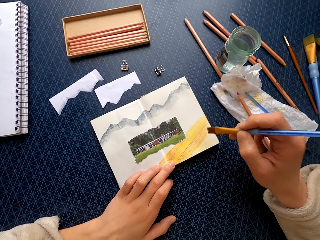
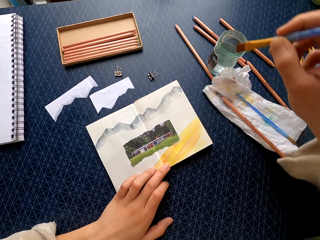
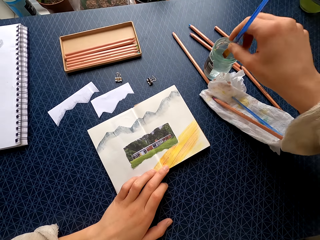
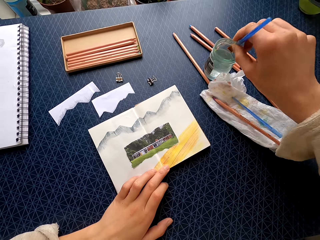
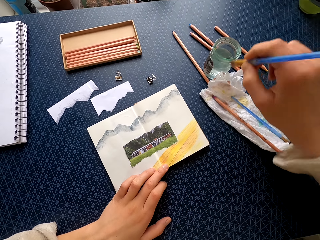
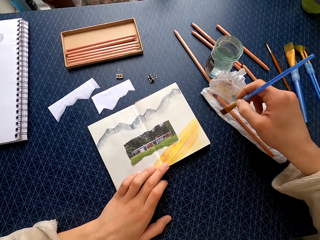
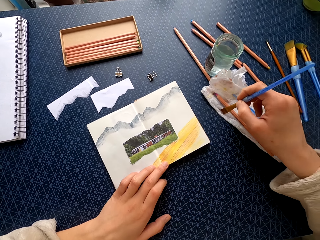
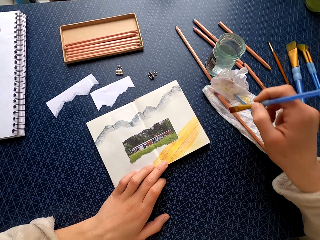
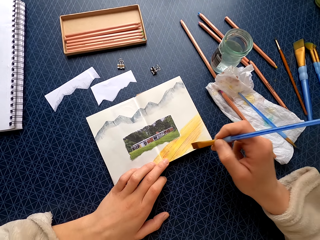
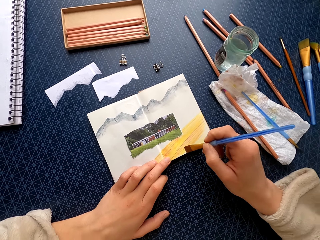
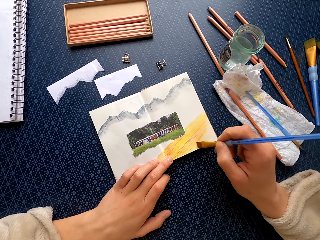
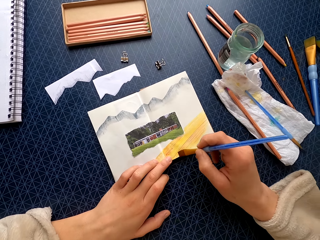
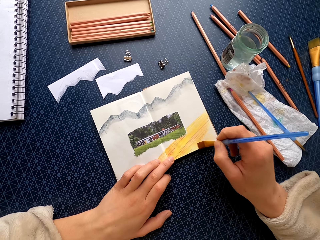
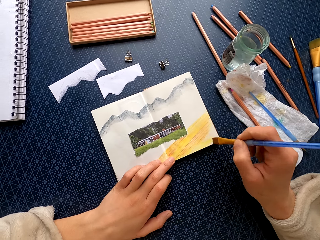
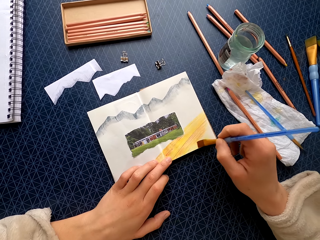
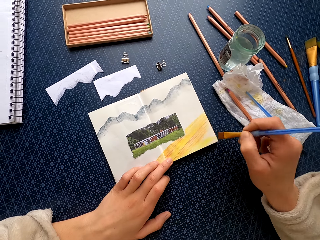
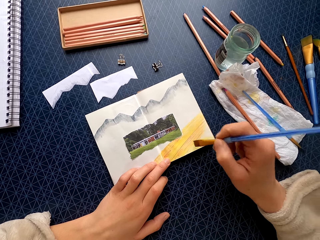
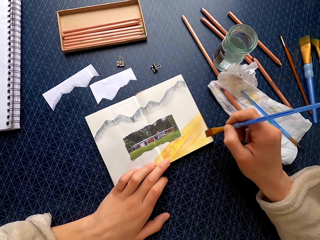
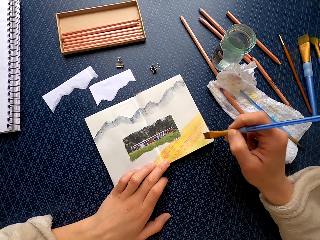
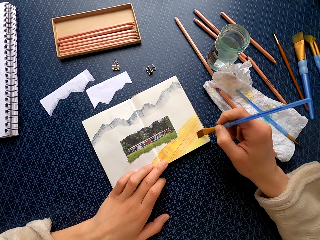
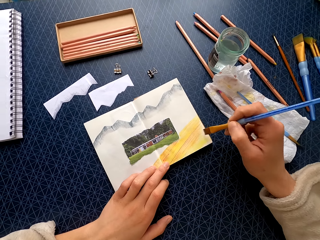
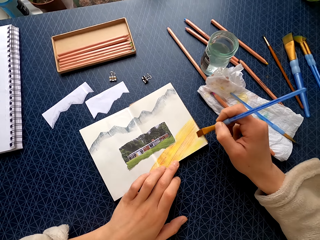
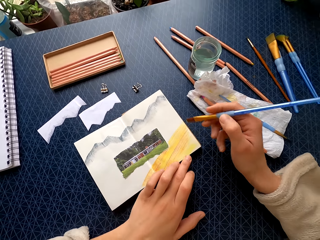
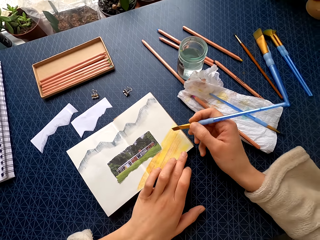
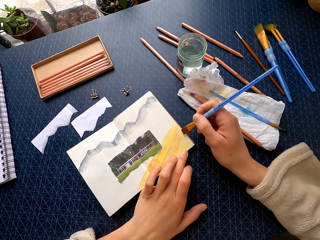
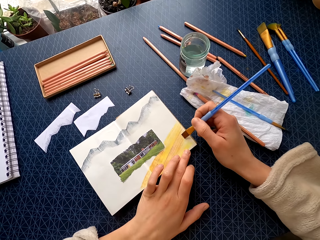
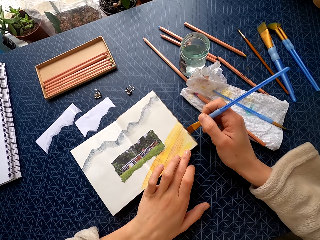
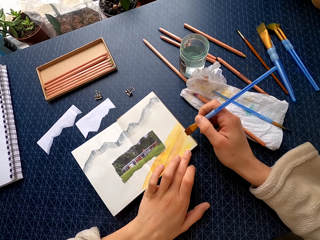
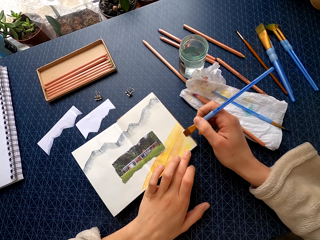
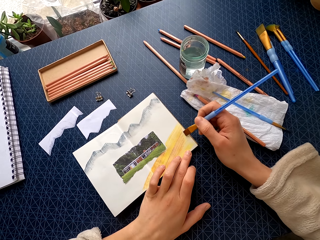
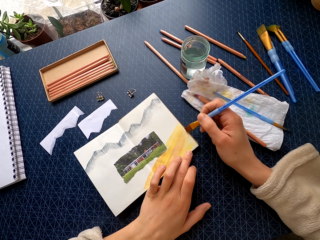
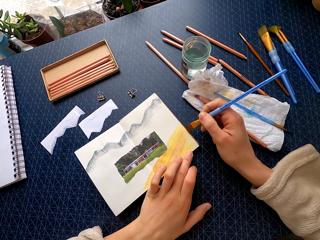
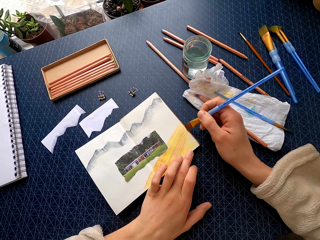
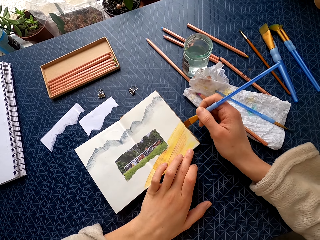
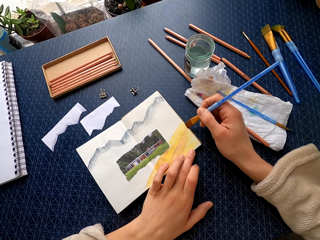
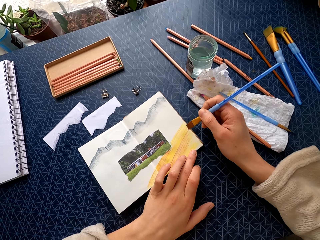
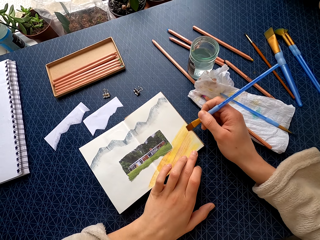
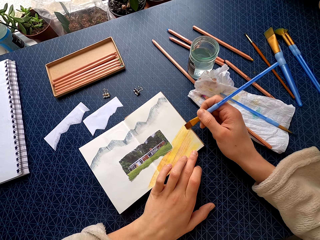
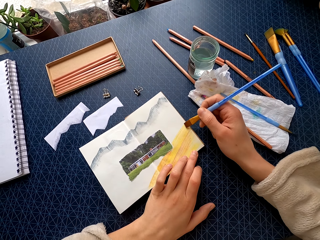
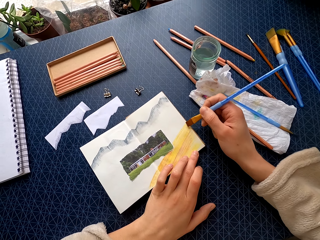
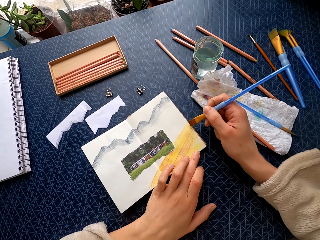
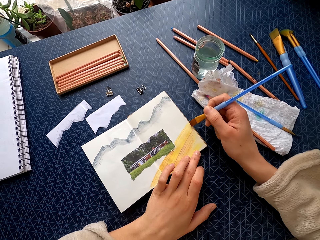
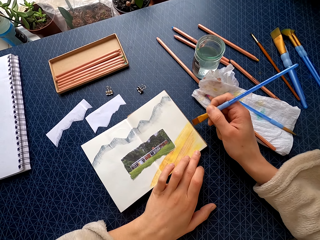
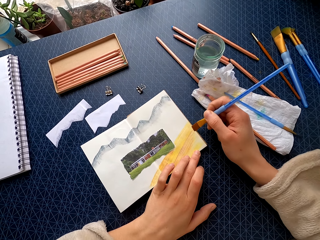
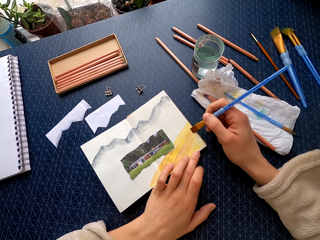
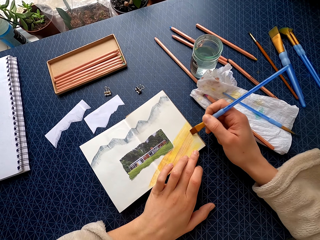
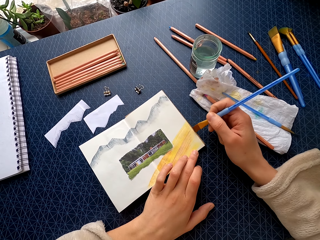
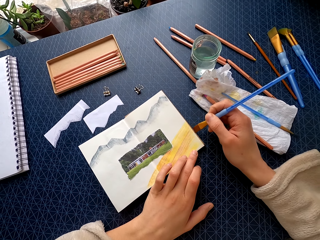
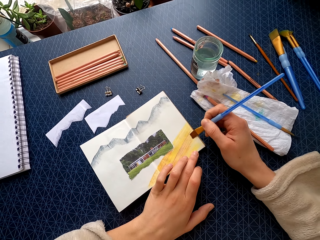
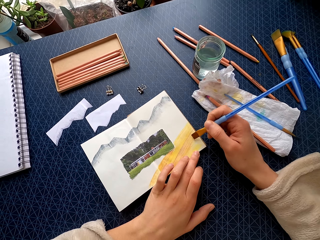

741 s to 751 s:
The camera wearer dips the paintbrush in water in the jar. She wipes the paintbrush on the paper towel. She paints the book with the paintbrush. She holds the book with her left hand and paints the book with the paintbrush.

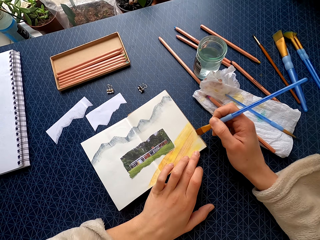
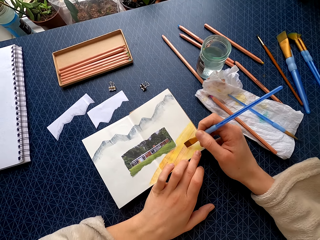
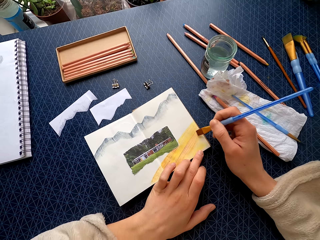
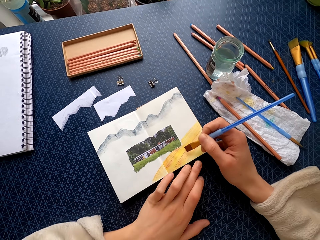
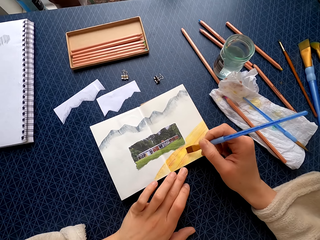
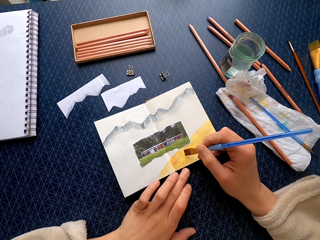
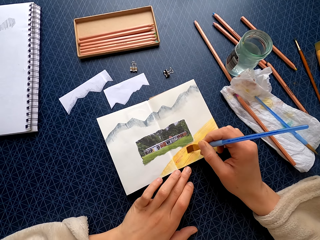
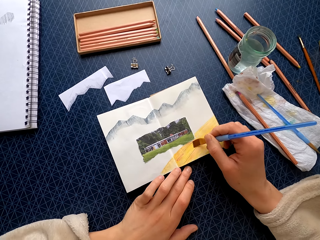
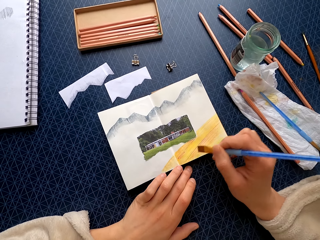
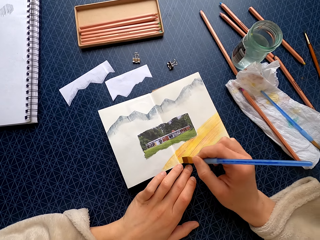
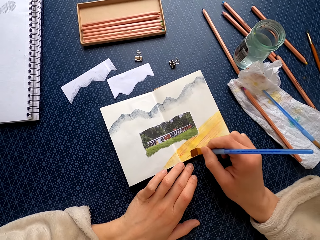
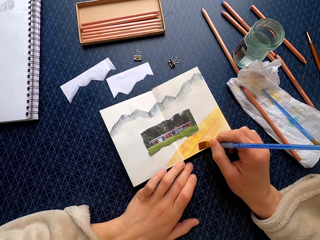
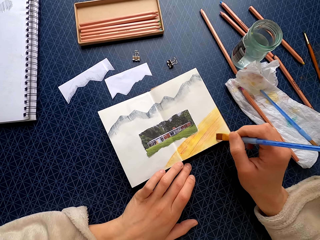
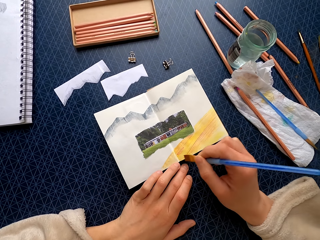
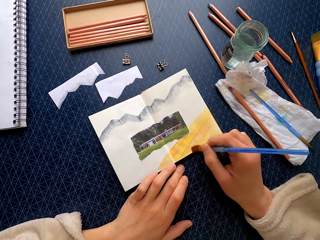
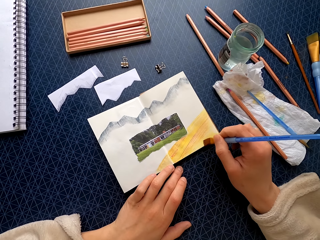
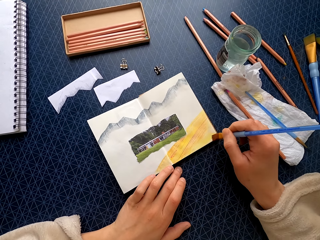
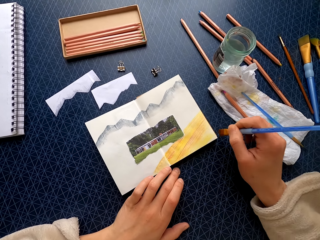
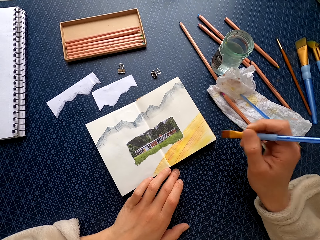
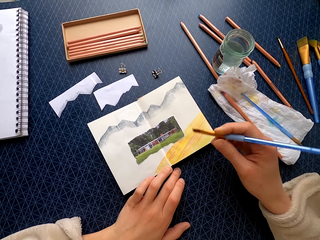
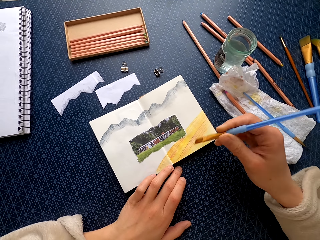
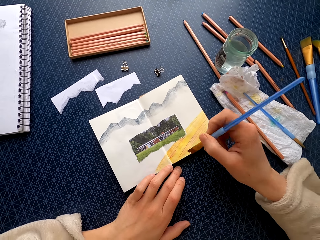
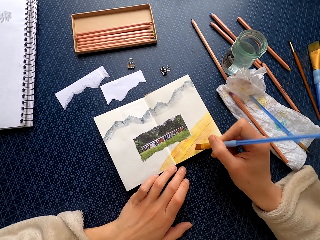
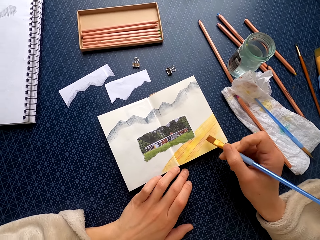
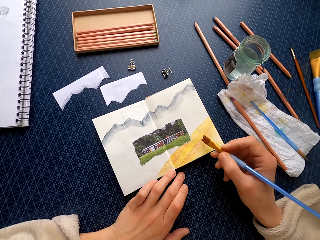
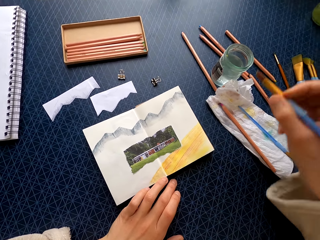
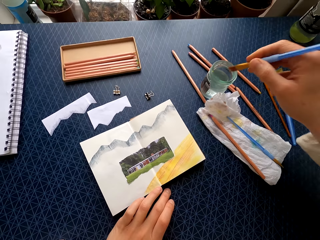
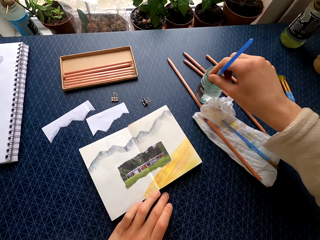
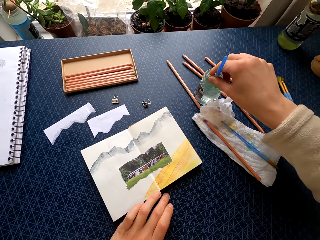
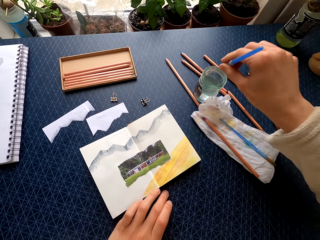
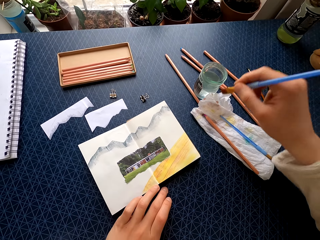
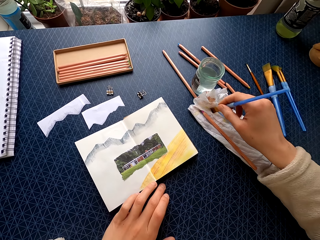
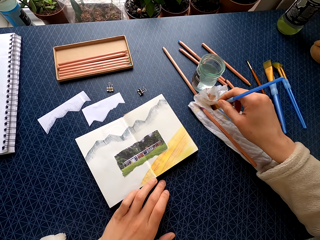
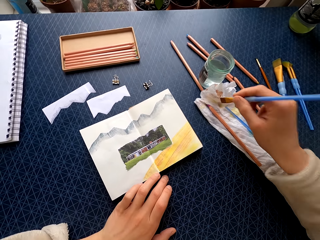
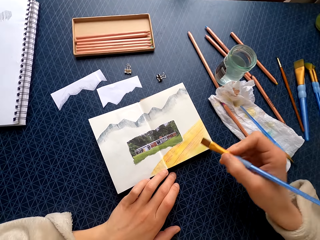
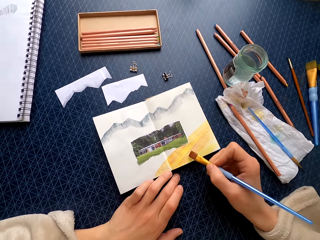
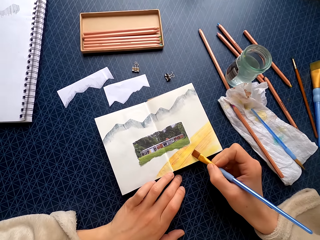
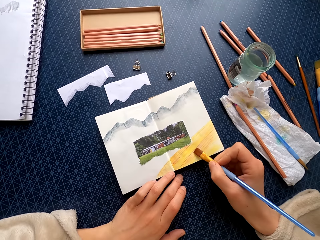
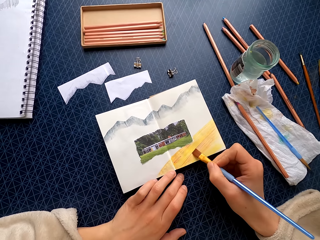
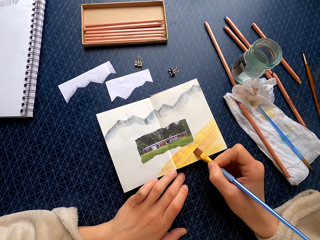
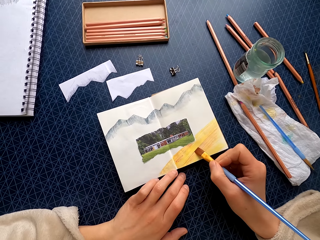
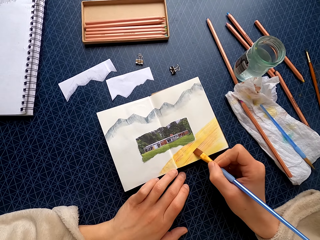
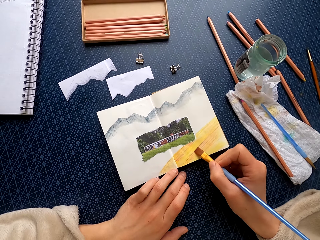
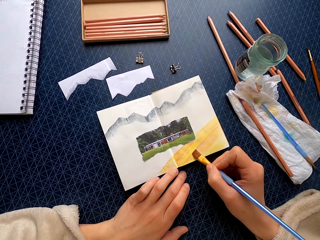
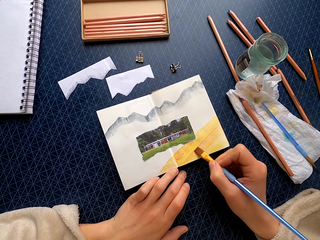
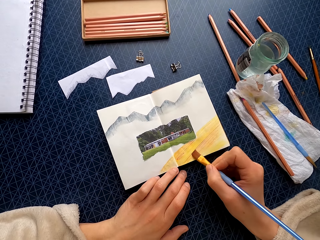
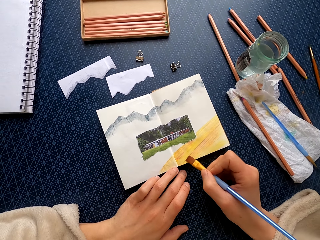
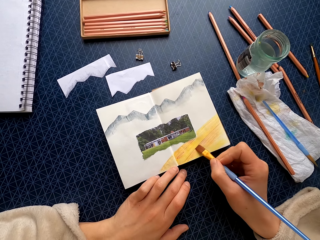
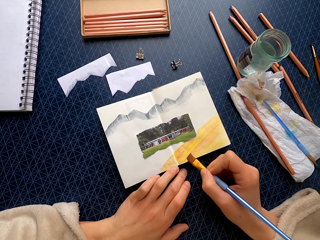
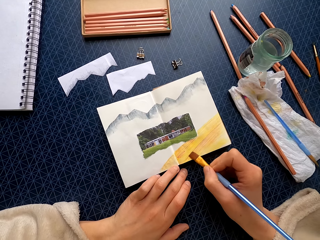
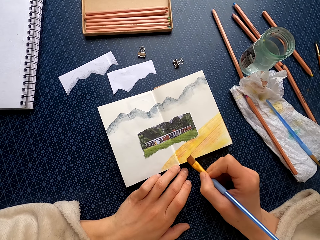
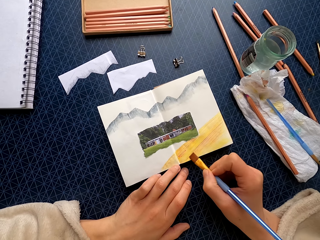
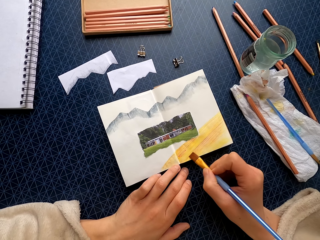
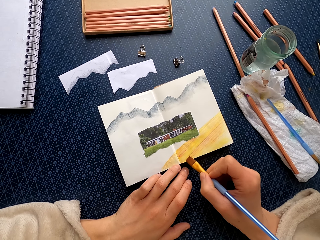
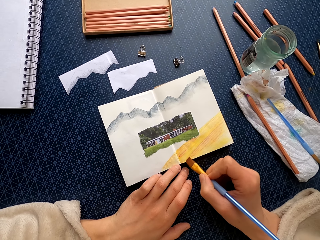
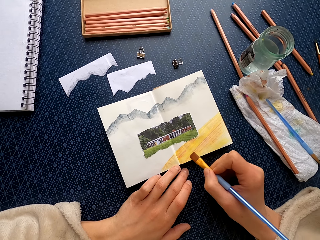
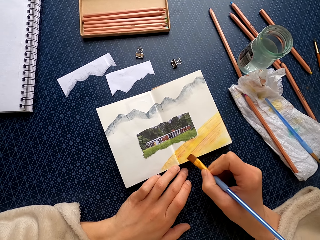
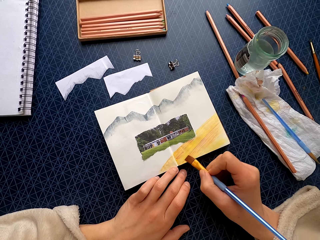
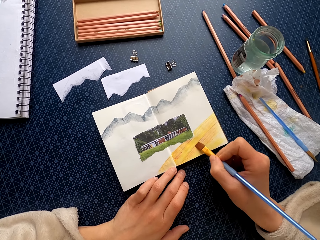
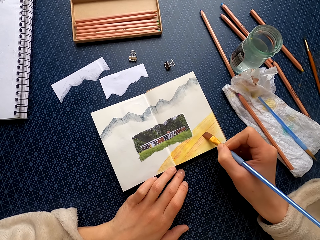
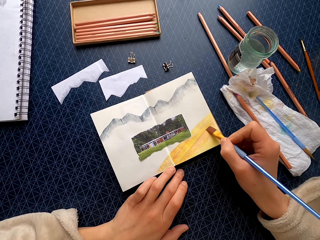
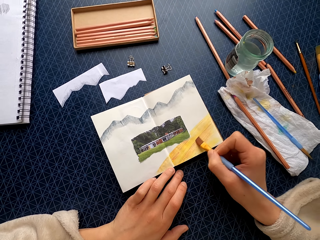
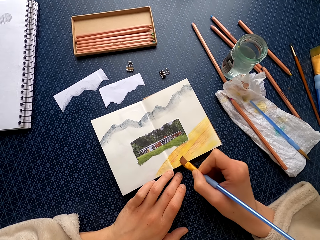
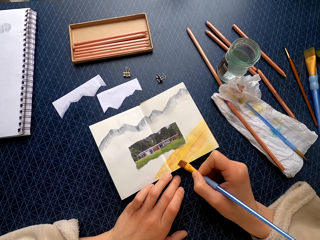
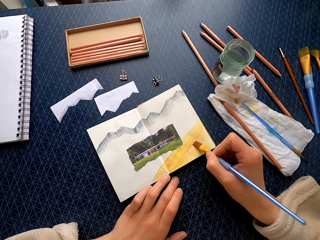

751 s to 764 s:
The camera wearer holds the book with her left hand and paints the book with the paintbrush. She dips the paintbrush in the jar. She wipes the paintbrush on the paper towel. She paints the book with the paintbrush.
